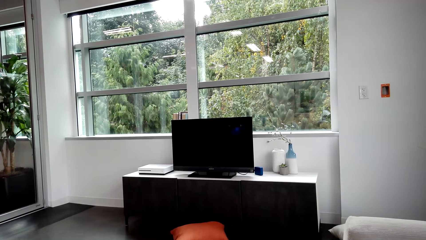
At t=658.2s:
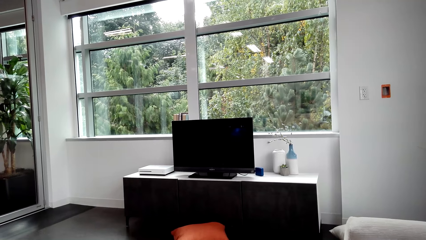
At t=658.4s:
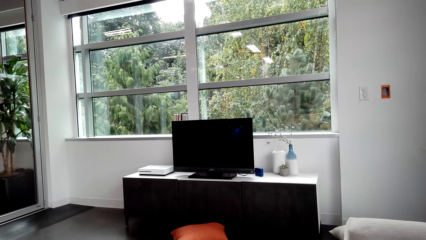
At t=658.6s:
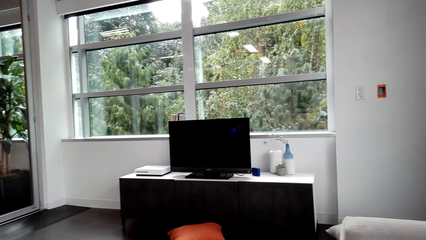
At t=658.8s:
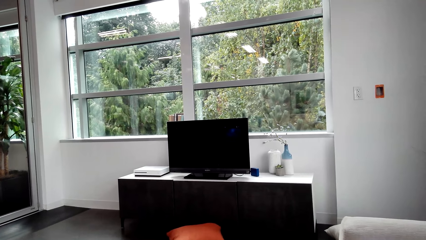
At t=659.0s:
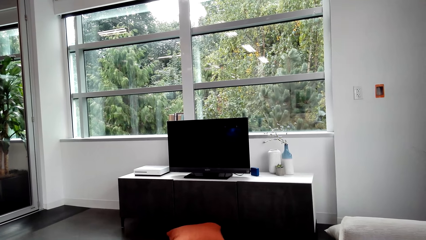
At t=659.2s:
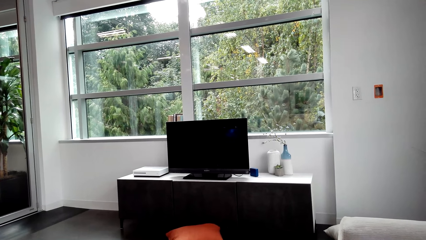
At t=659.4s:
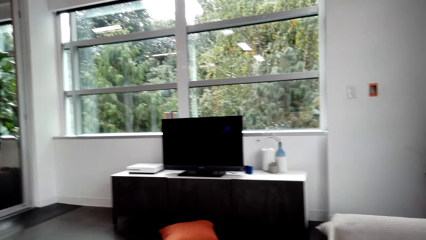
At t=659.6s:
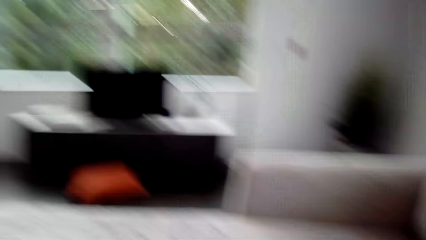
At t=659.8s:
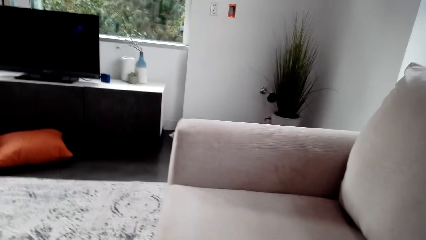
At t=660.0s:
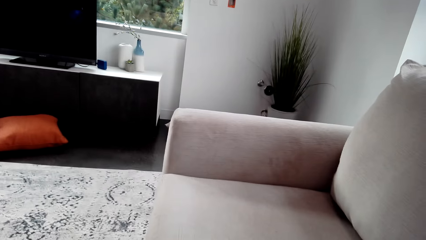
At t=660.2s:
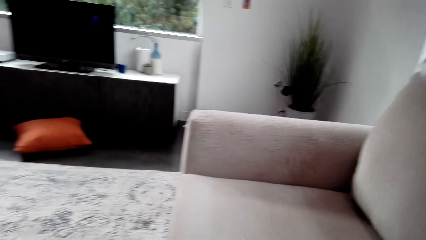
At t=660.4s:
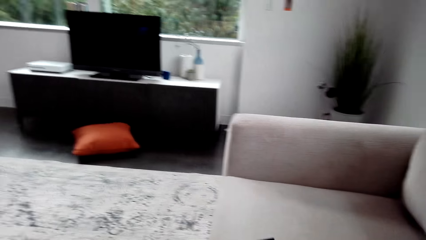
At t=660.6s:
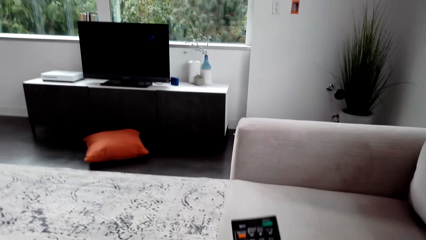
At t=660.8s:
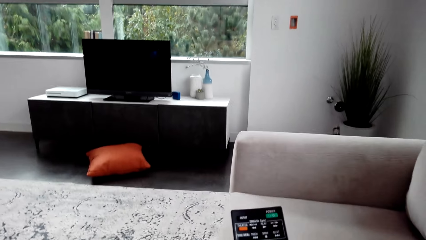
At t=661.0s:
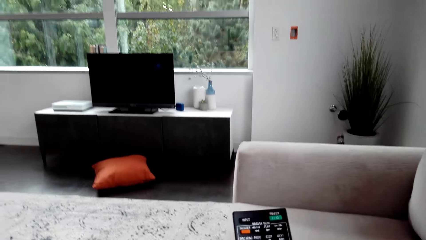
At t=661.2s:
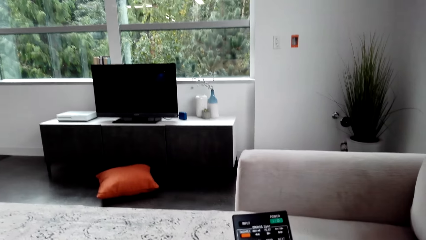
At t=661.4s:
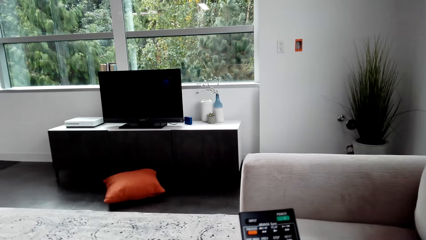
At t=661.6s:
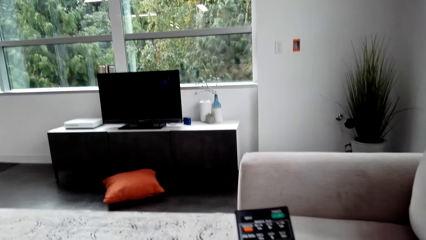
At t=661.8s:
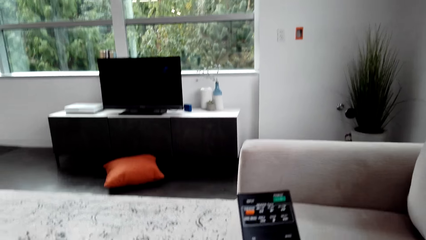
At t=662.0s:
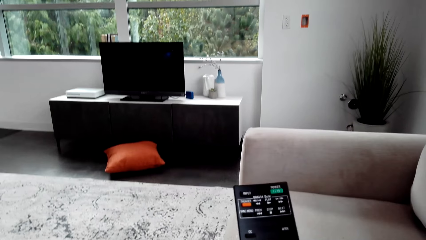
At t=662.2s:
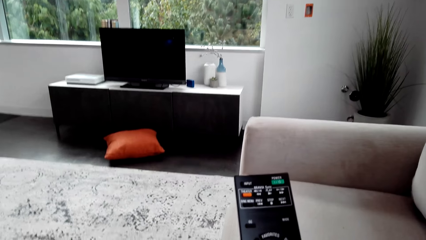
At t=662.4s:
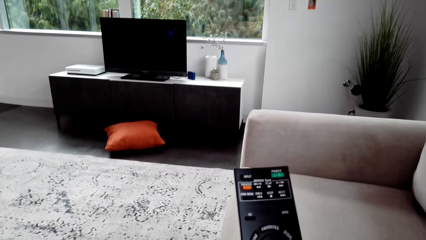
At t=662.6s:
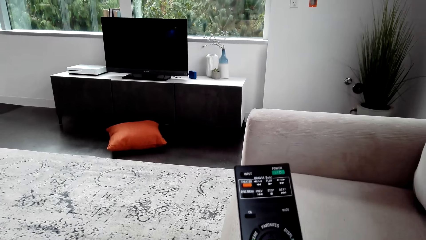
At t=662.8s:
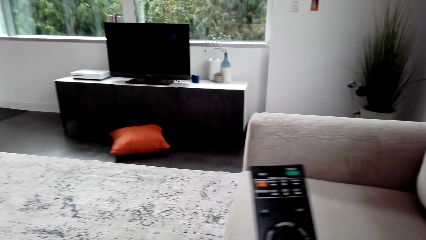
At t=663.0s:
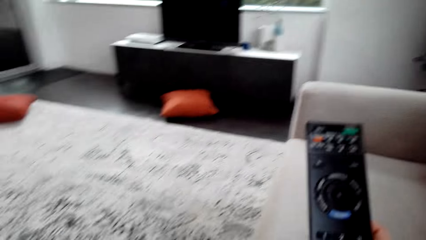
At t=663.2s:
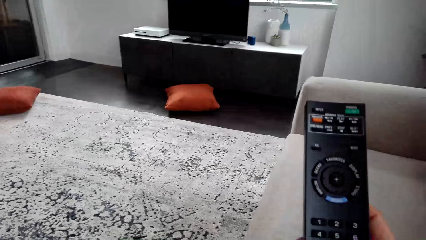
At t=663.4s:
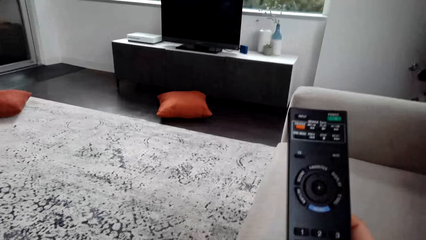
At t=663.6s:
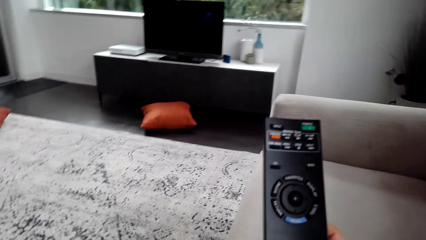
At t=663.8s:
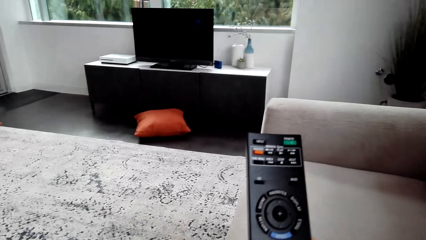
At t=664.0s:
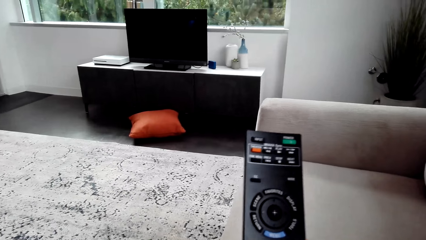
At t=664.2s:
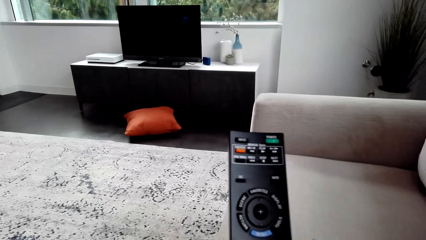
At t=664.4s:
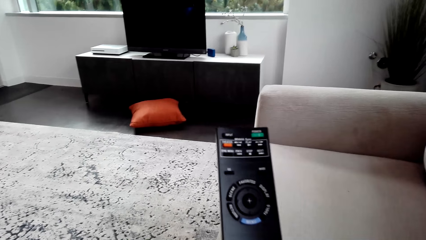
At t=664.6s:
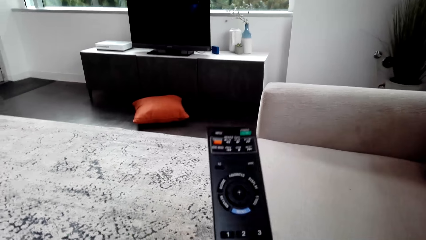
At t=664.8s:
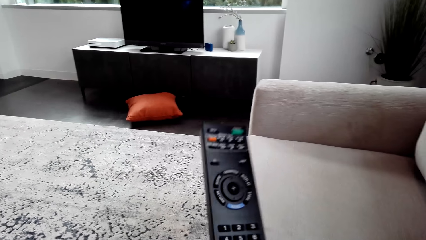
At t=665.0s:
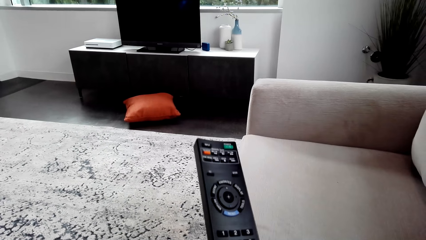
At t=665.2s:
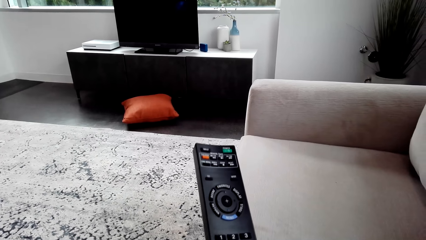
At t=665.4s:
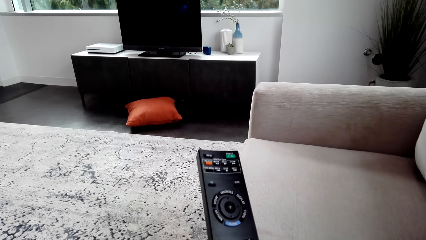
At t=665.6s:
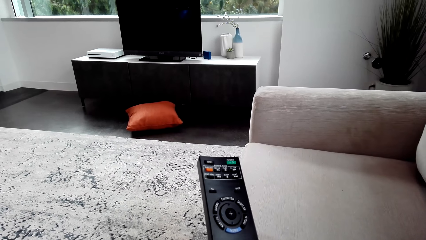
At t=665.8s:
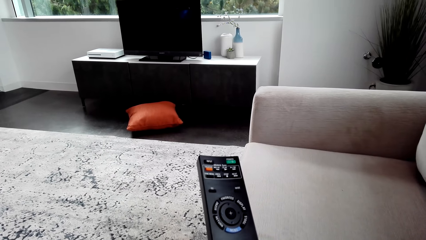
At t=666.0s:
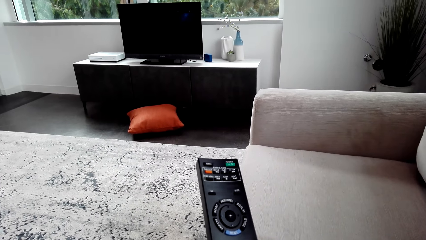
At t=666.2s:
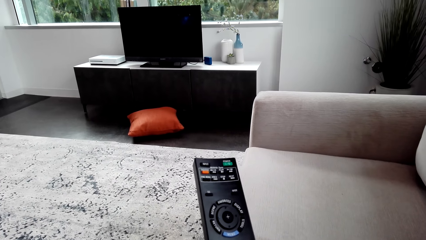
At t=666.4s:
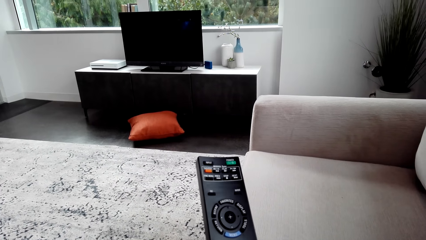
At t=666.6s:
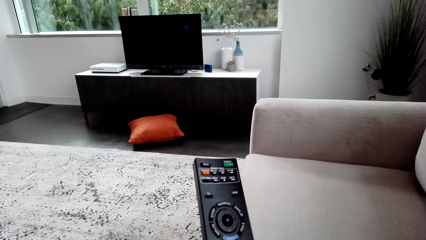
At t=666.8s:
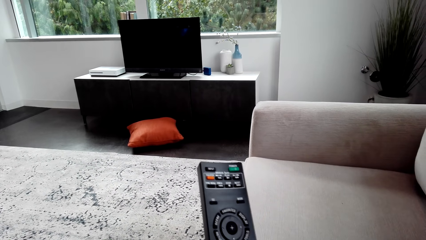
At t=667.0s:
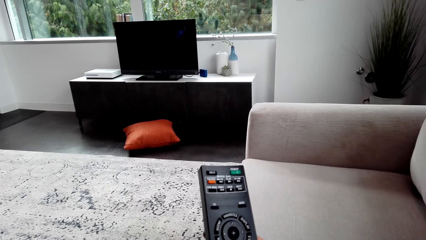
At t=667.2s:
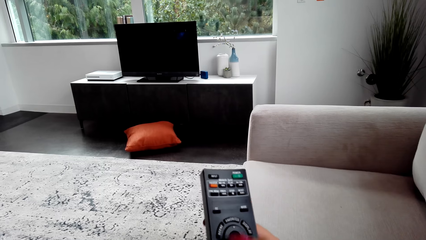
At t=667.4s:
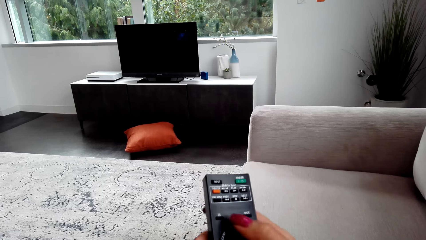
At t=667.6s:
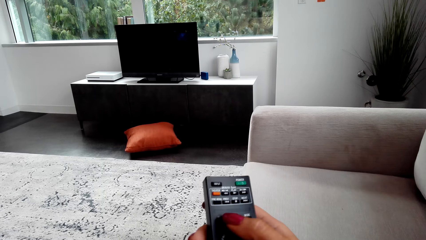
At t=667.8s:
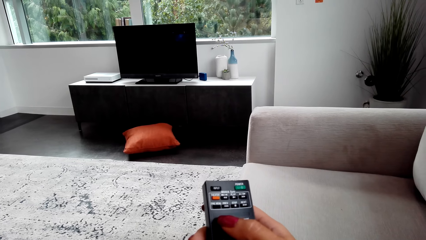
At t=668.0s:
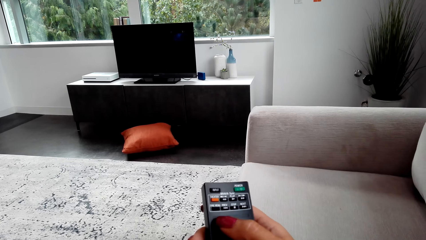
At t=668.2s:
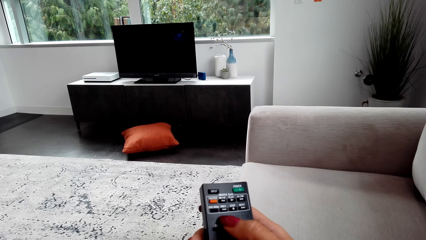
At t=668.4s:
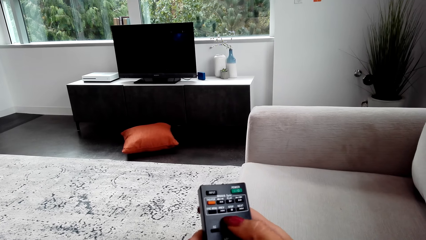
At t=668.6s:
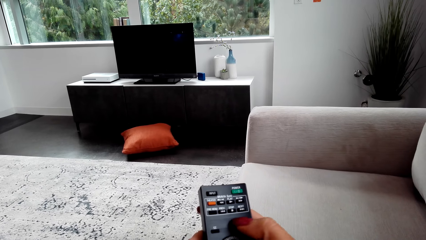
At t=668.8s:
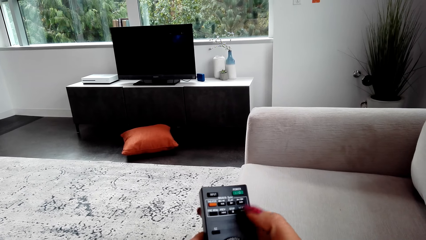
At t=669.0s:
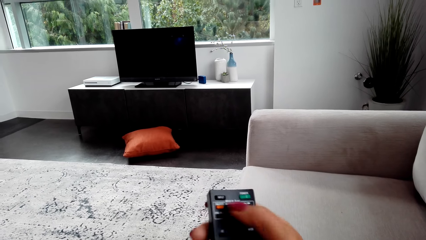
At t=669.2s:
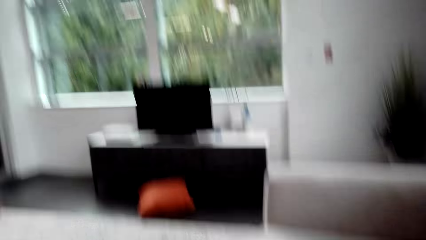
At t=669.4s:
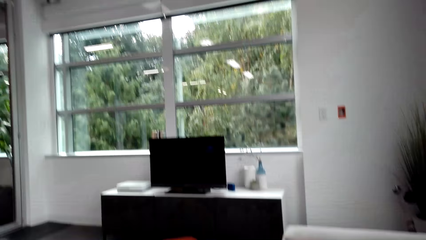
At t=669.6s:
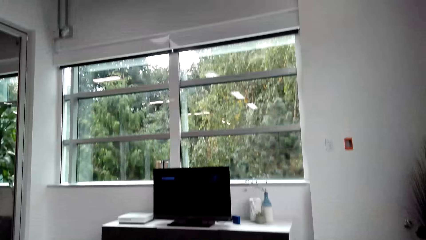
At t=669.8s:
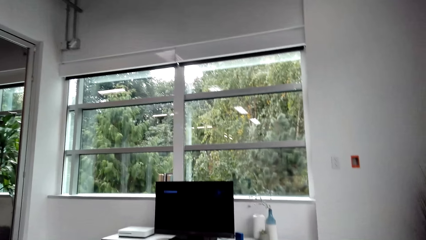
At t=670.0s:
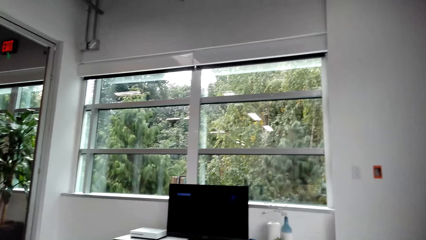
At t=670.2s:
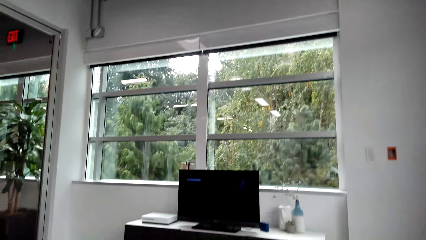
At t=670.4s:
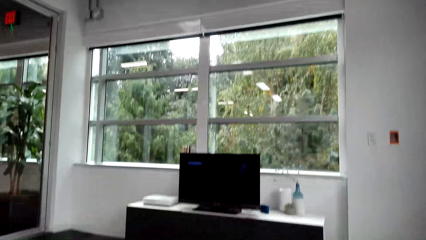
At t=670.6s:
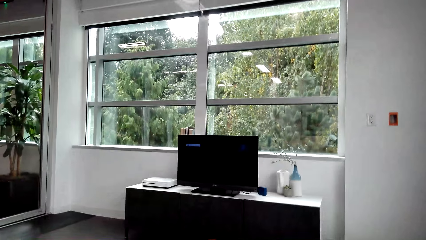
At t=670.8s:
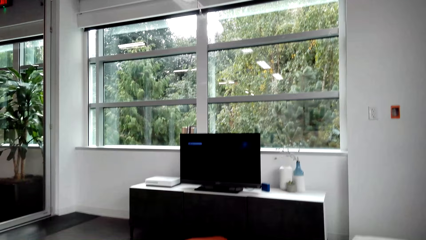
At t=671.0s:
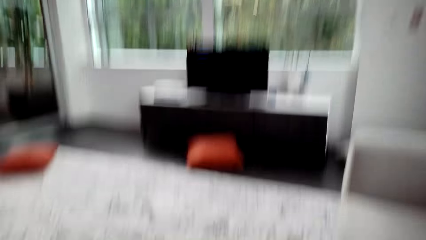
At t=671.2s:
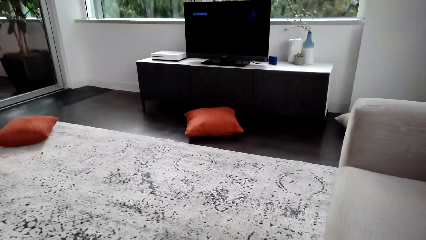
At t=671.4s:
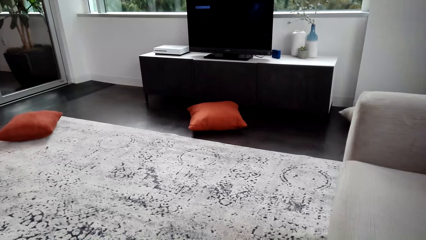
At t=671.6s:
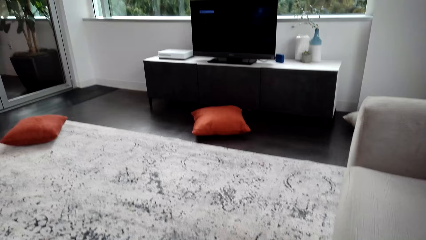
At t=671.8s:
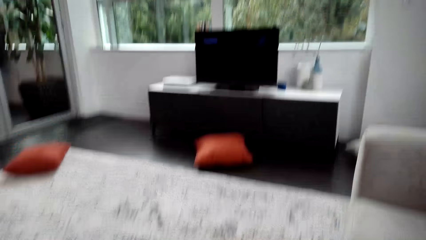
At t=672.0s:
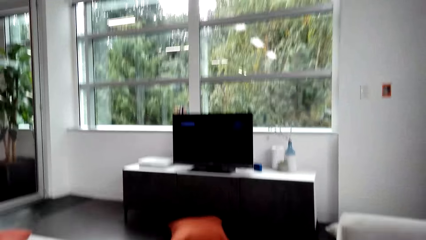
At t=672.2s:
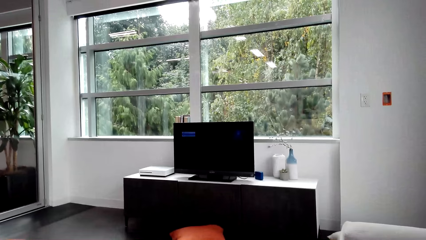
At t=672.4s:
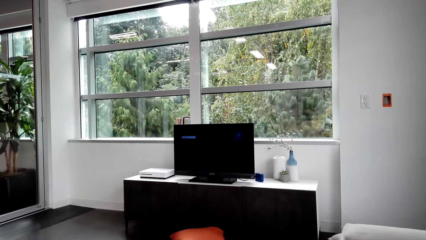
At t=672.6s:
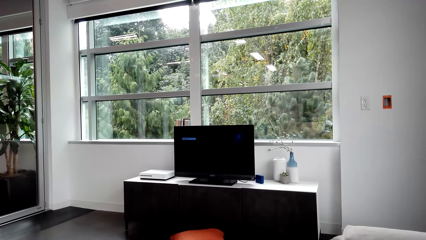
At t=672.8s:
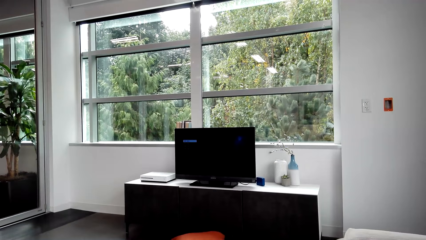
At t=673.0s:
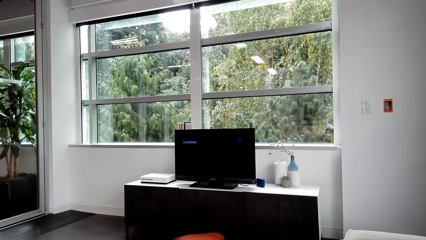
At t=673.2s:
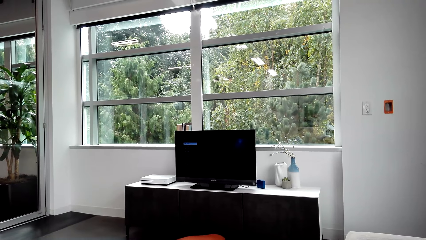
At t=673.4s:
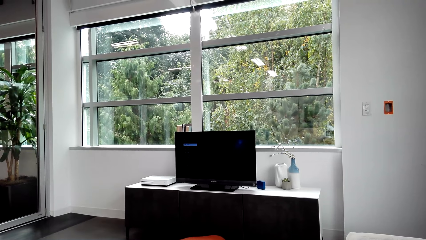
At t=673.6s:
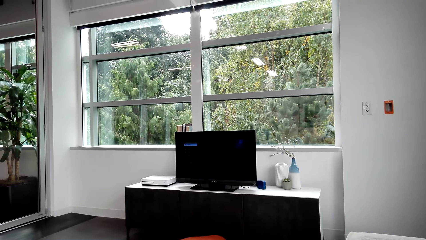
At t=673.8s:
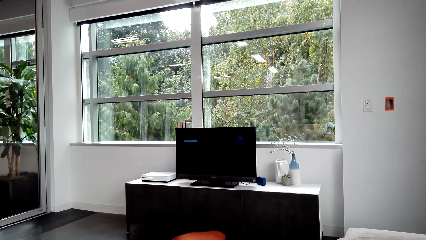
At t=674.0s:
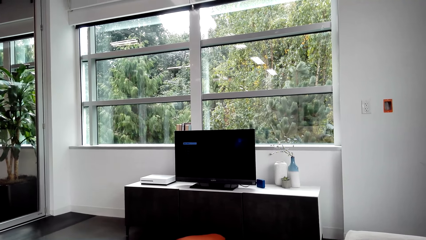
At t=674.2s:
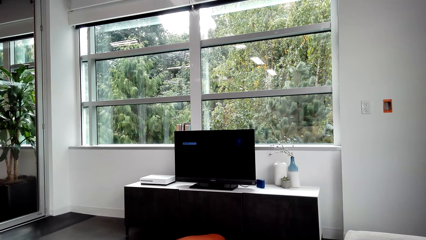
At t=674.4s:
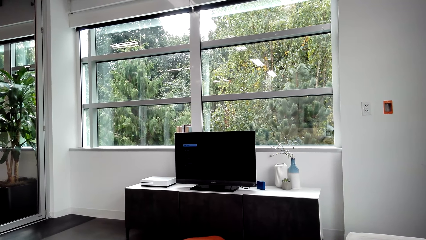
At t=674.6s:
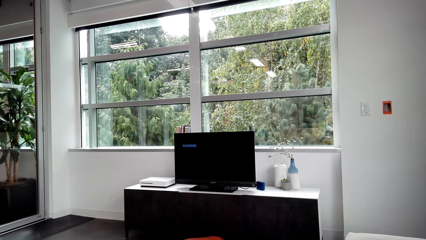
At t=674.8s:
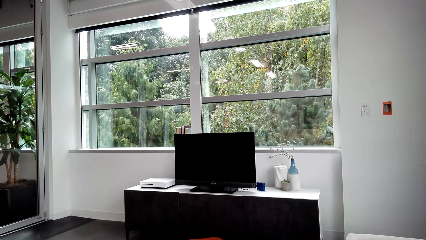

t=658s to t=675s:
The camera wearer looks around the house. They press the remote. A man speaks to the camera wearer.
